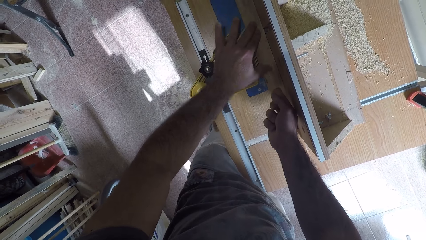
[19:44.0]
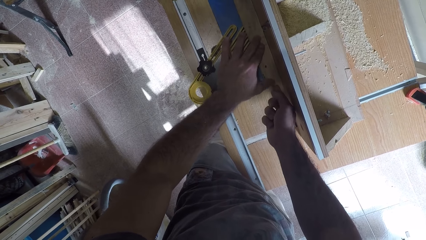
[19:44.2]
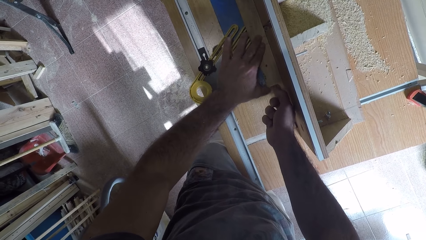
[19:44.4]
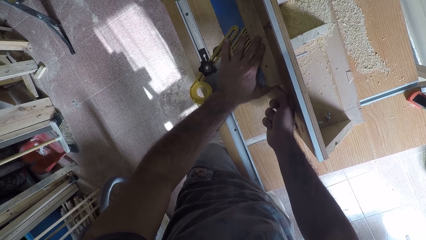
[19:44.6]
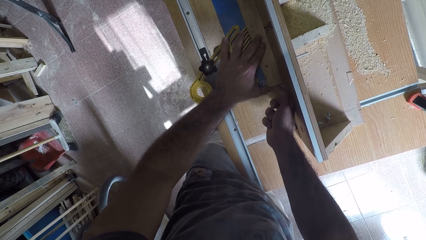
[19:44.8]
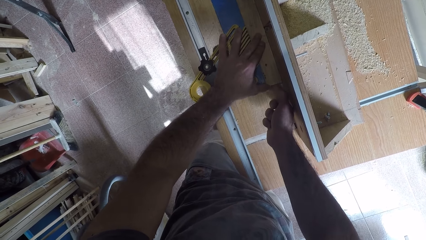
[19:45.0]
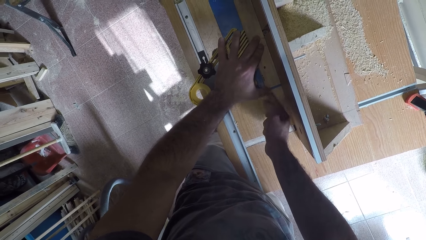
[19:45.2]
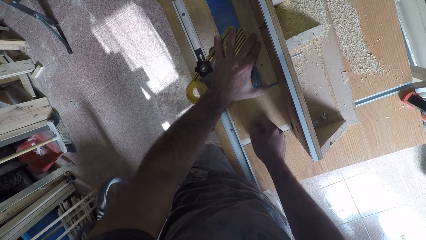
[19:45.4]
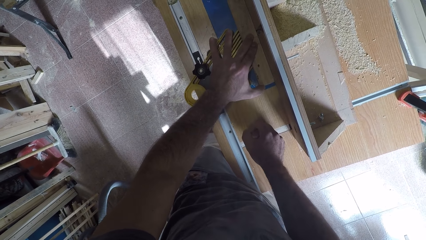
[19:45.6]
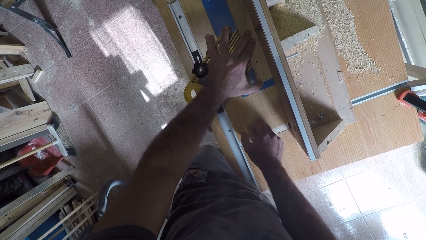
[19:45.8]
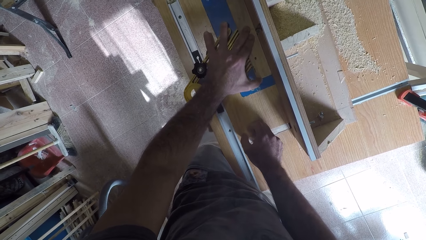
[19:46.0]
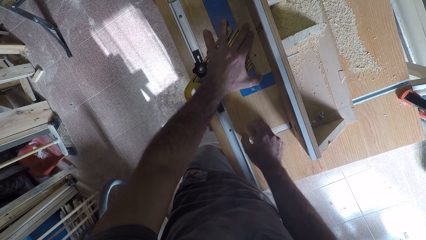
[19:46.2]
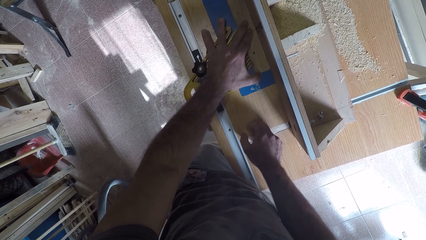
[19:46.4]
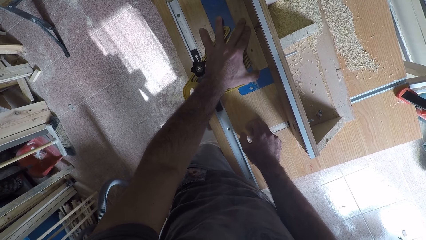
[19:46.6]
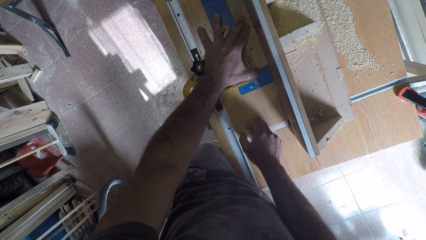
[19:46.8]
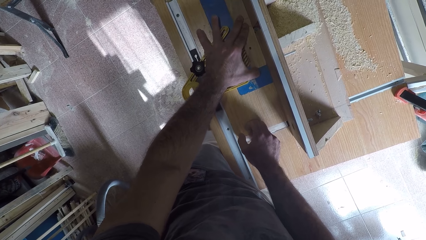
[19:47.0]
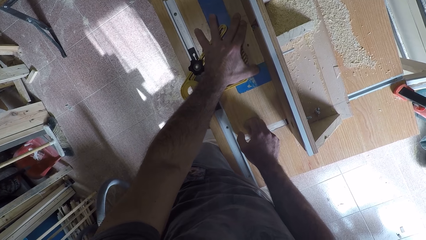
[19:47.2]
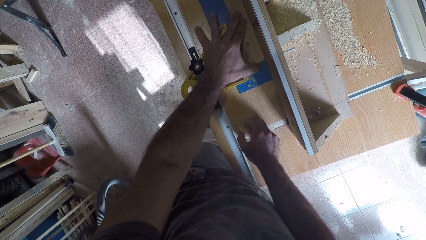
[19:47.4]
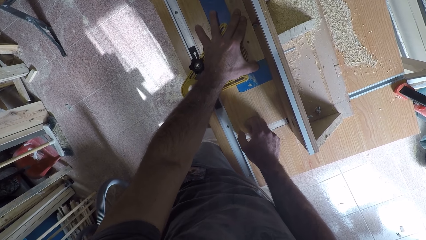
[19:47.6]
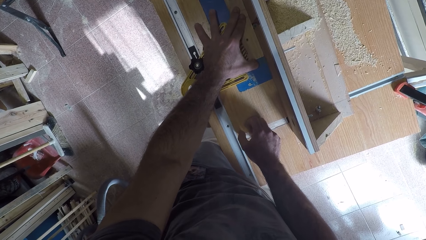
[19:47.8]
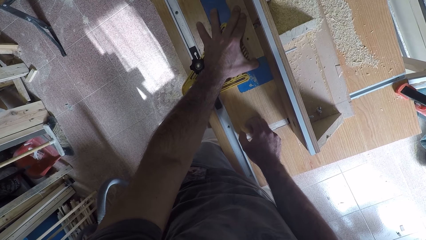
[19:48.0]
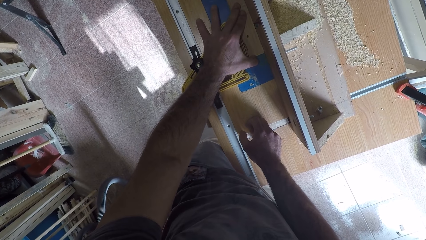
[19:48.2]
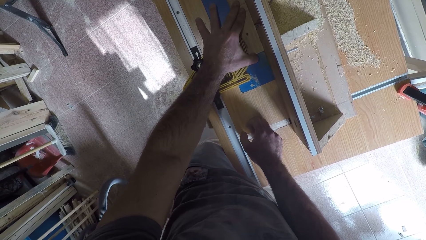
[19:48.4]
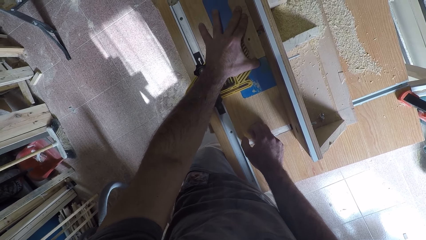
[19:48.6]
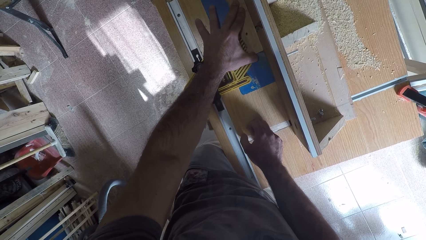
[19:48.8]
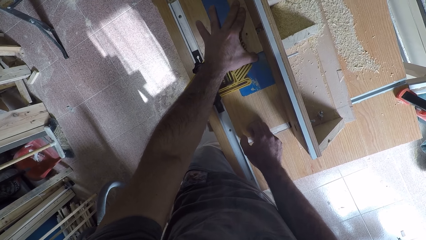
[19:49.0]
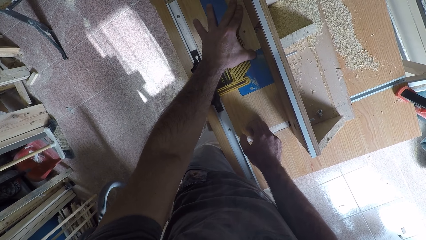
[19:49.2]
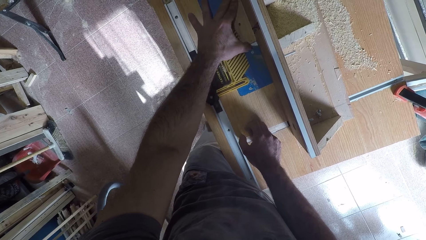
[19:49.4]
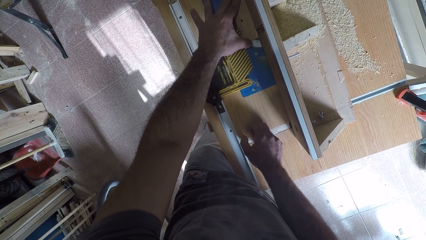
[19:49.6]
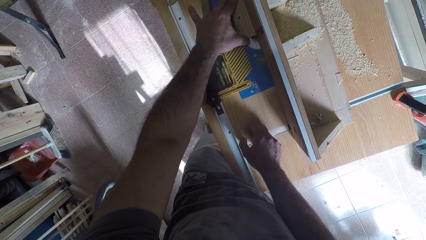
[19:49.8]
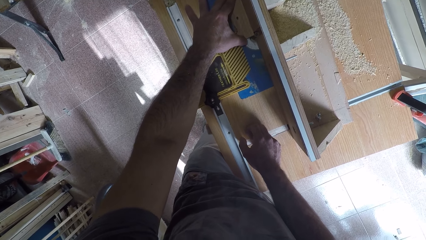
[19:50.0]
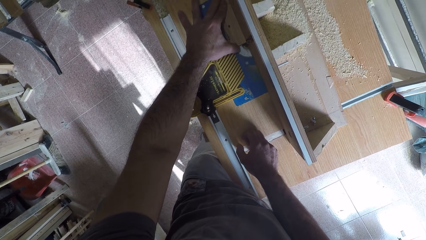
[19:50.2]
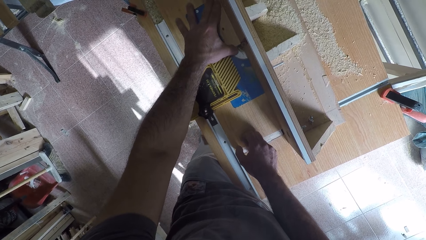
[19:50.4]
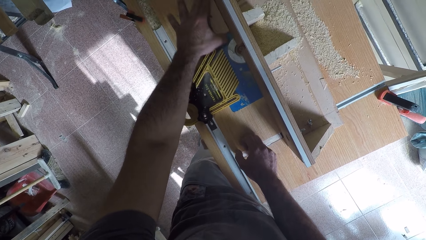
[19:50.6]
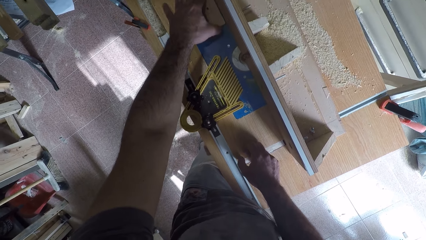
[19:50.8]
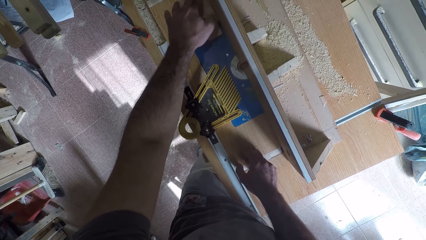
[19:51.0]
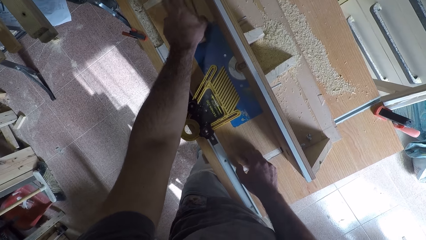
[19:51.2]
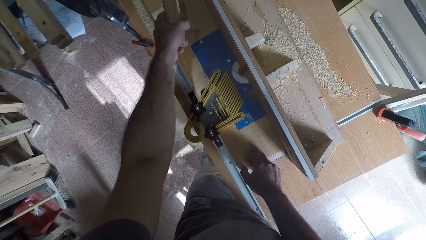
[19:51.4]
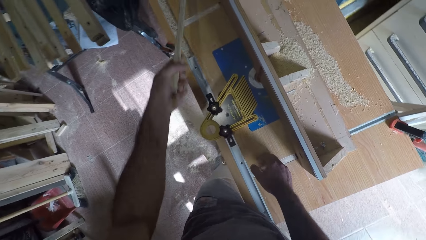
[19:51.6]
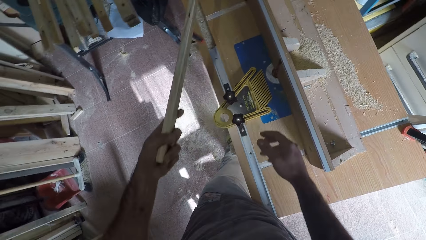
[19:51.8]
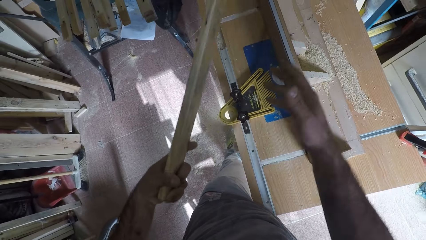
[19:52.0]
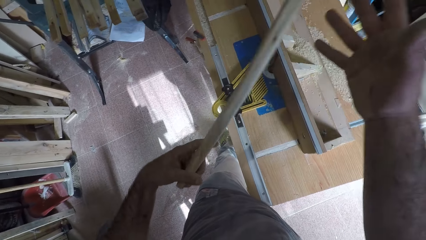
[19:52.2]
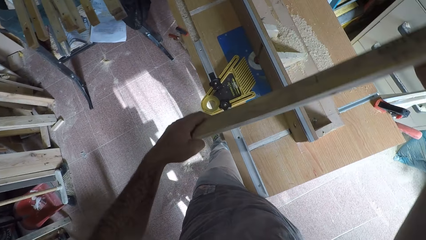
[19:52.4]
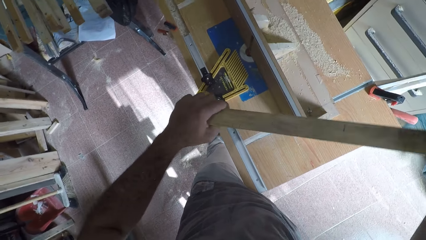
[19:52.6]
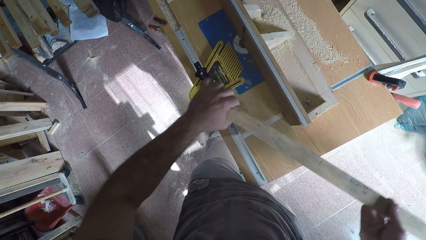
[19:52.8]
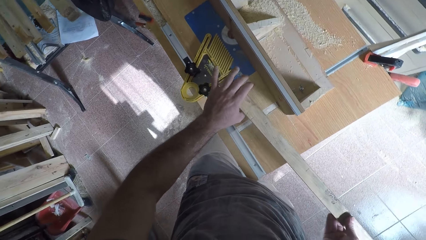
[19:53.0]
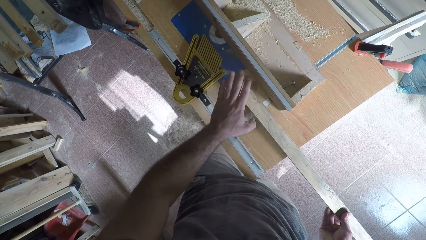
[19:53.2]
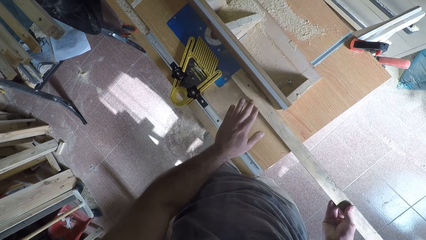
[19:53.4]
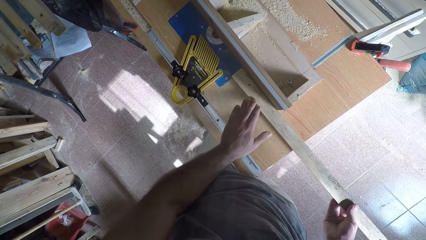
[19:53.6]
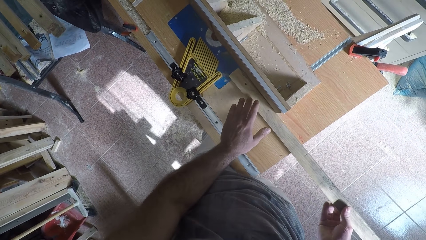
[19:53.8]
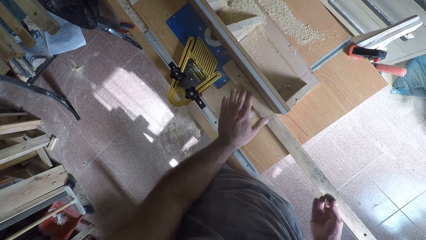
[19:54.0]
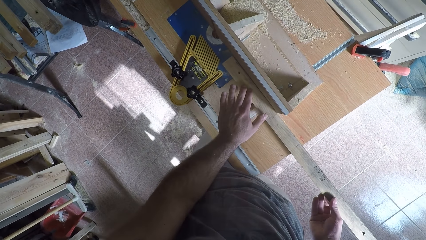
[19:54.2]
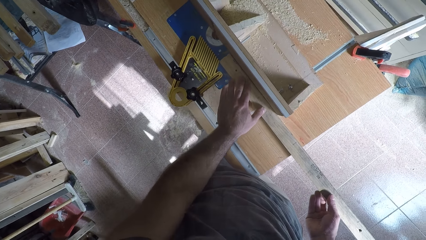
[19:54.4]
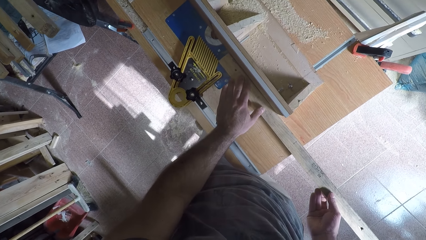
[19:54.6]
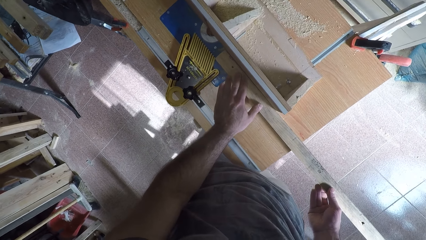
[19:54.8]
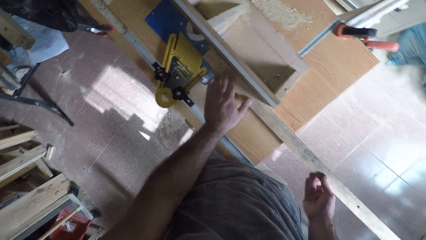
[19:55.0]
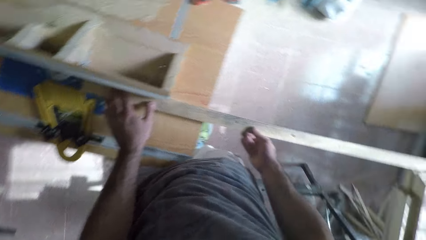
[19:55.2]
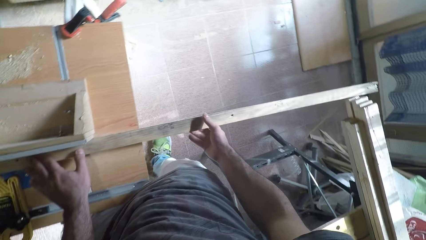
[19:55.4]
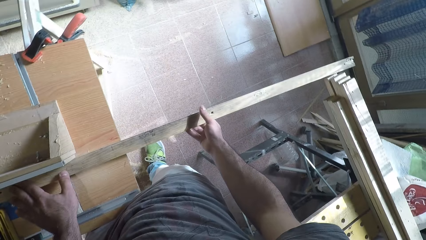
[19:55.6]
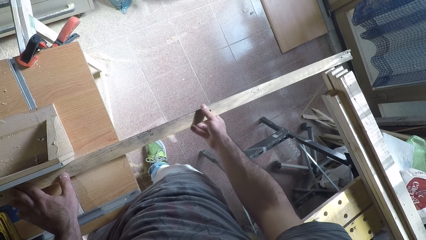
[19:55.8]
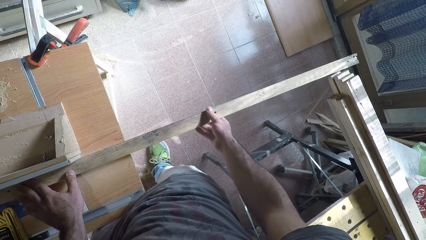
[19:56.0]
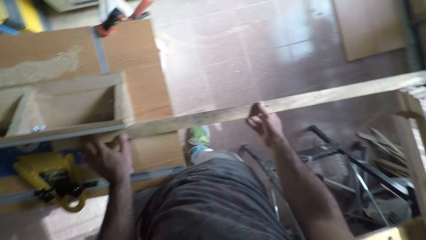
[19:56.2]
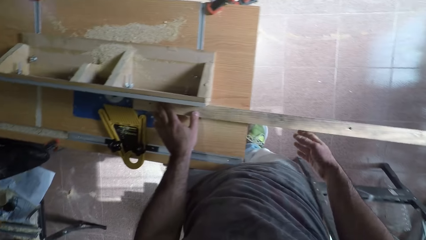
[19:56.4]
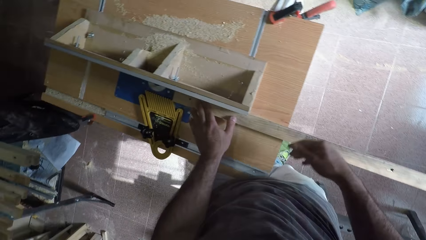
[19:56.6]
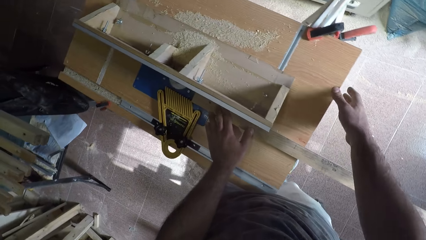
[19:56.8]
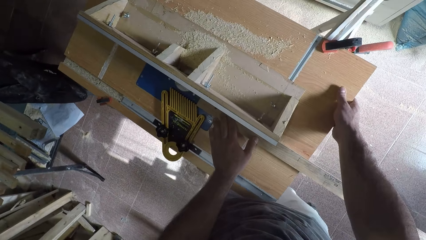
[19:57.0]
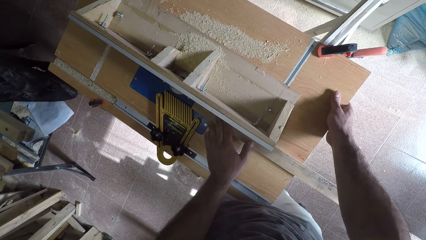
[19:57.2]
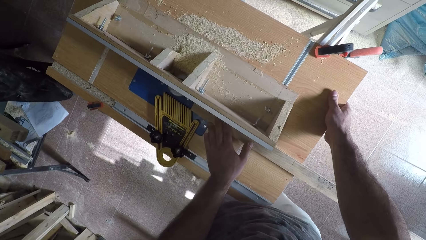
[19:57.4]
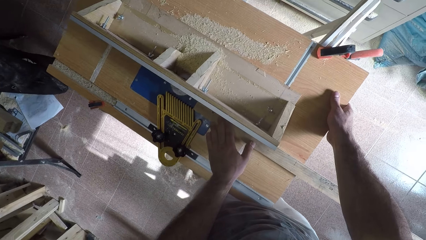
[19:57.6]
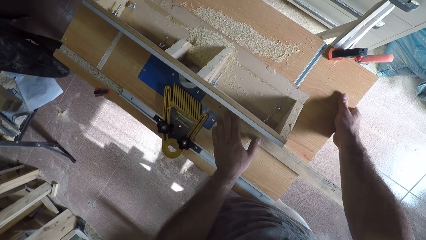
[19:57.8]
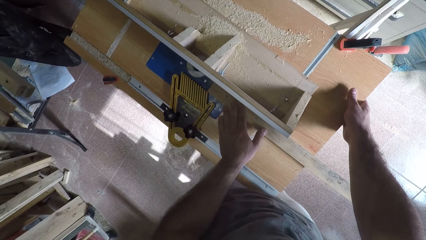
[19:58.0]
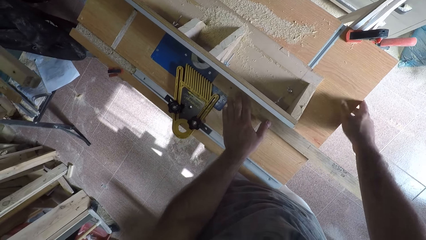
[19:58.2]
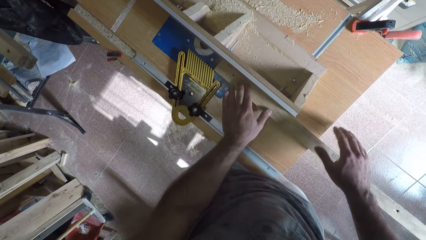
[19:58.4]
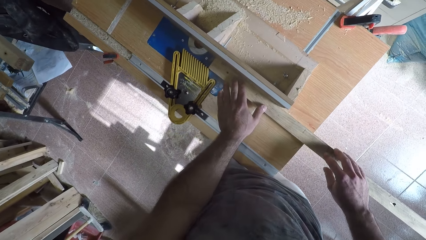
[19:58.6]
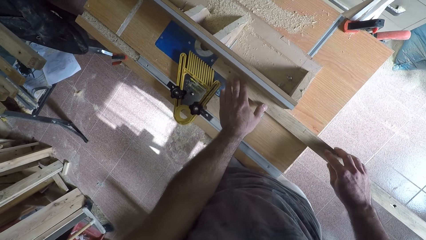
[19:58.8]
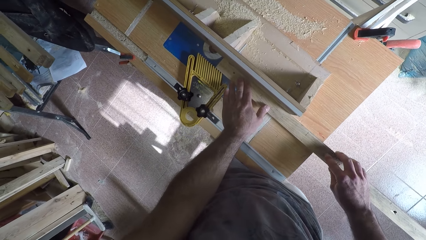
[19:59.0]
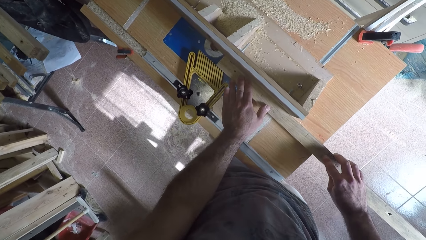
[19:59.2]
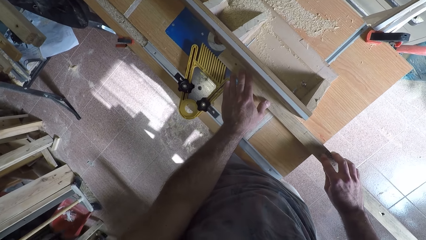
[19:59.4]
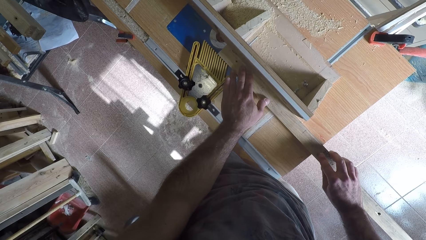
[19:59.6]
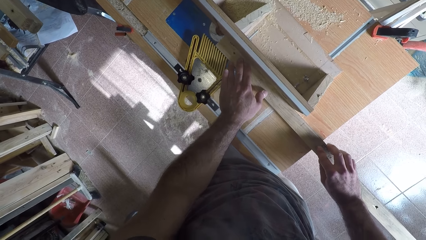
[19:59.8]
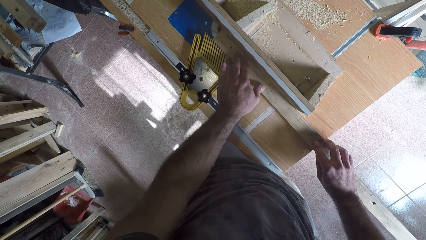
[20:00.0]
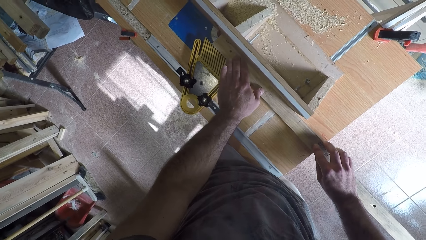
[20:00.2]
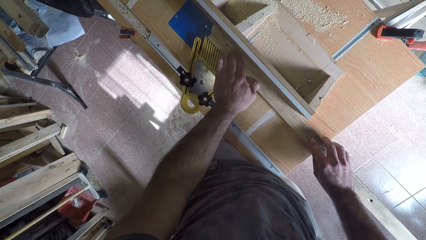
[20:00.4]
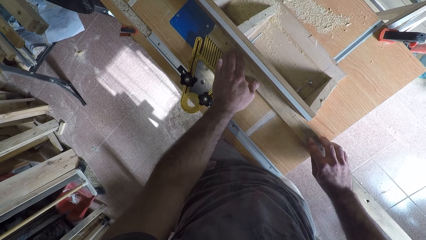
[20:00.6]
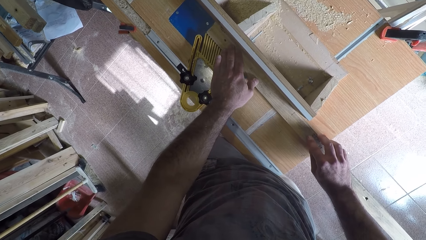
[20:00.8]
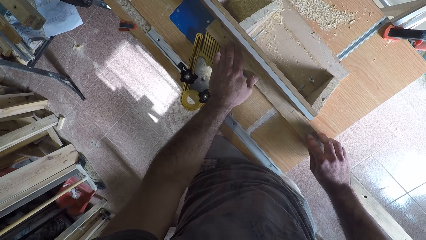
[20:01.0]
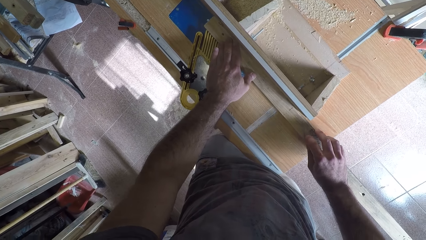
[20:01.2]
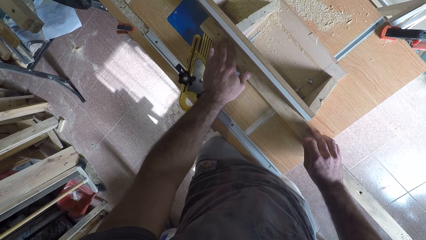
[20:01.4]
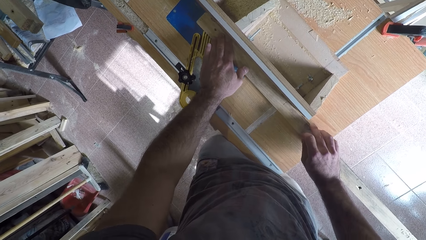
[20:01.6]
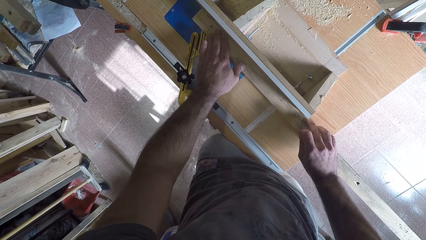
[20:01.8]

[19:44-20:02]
The camera wearer moves his hand on the timber. He picks up the wood off the circular saw machine or curving machine with his left hand. He holds the timber. He places back the wood on the circular saw machine with his hands. He curves the timber. He works on the wood with the circular saw machine. He holds the timber. He adjusts the circular saw machine with his right hand. He holds the curving machine. He holds the timber. He curves the timber.
